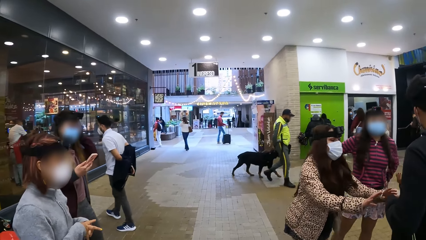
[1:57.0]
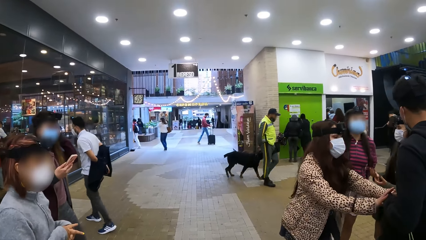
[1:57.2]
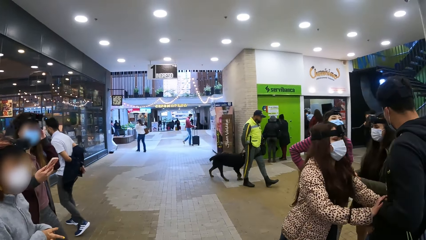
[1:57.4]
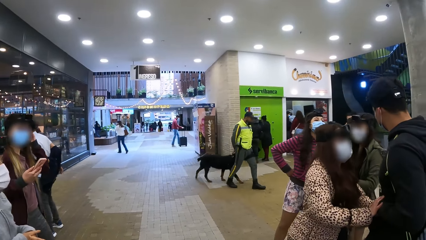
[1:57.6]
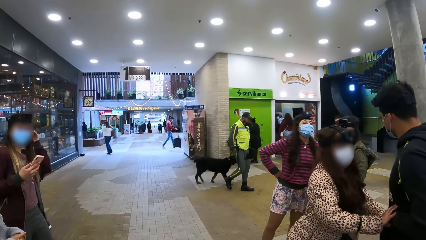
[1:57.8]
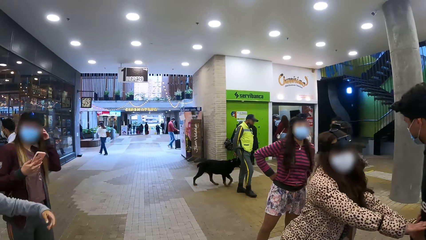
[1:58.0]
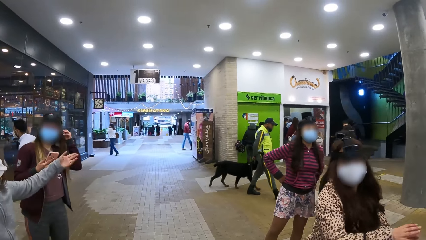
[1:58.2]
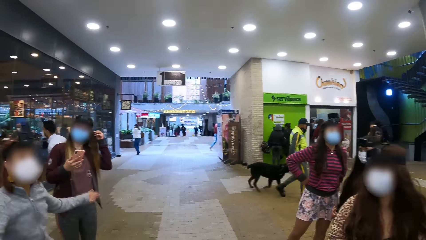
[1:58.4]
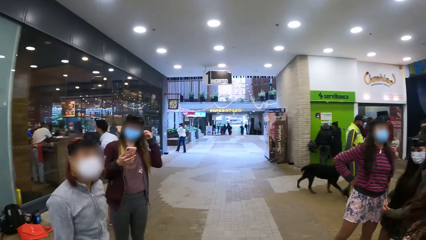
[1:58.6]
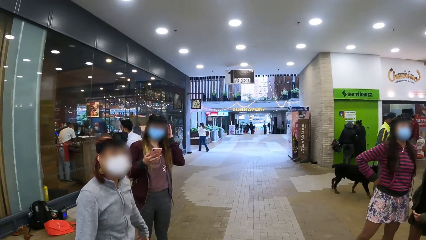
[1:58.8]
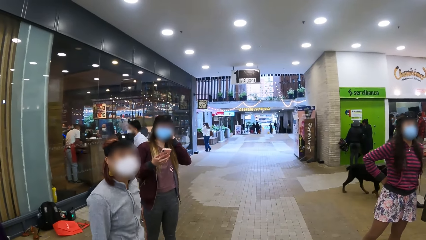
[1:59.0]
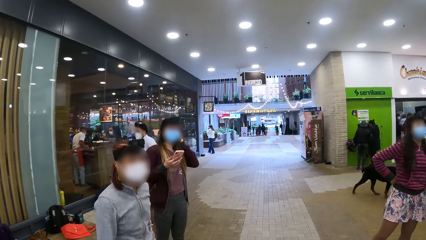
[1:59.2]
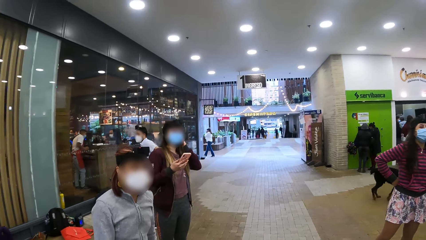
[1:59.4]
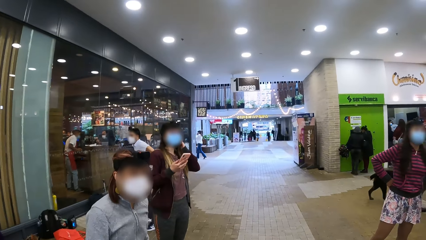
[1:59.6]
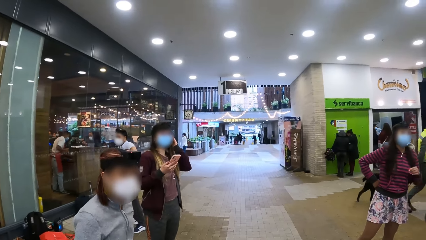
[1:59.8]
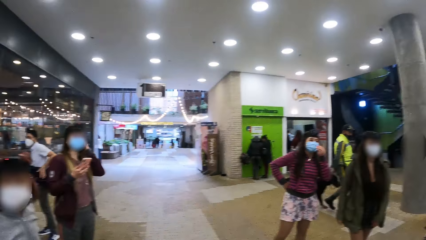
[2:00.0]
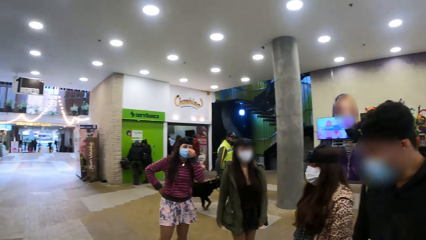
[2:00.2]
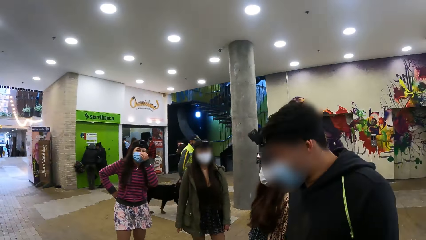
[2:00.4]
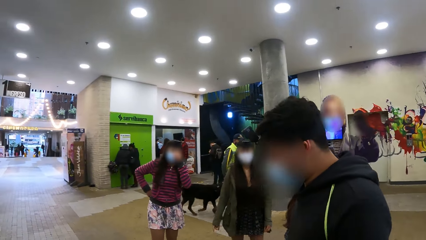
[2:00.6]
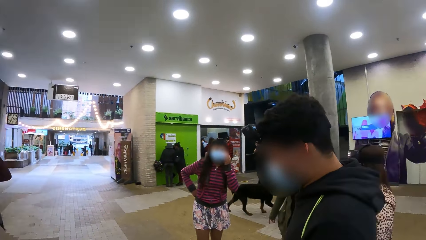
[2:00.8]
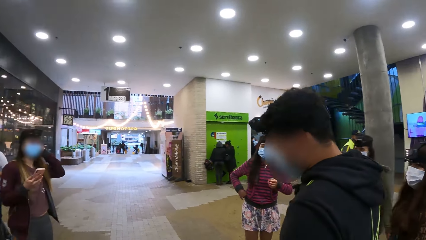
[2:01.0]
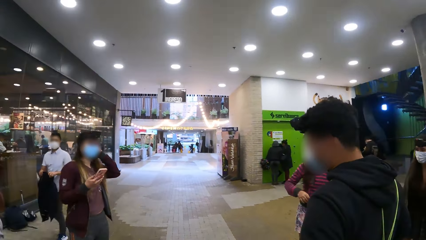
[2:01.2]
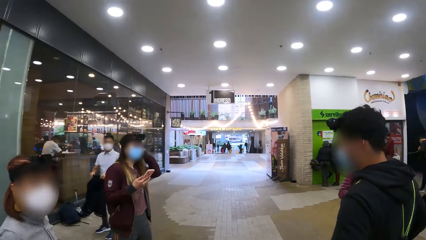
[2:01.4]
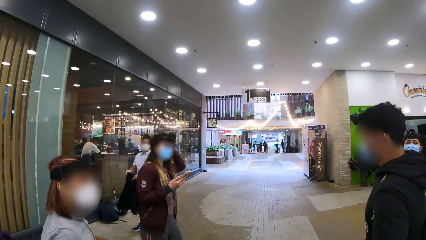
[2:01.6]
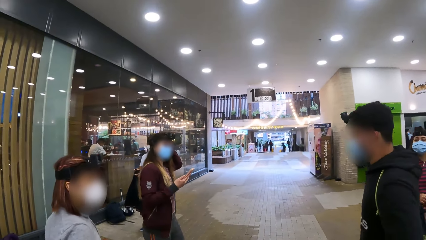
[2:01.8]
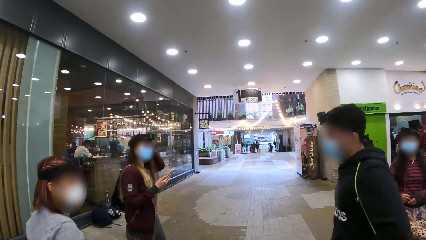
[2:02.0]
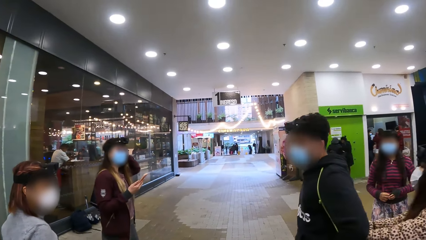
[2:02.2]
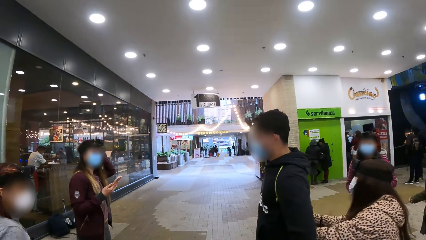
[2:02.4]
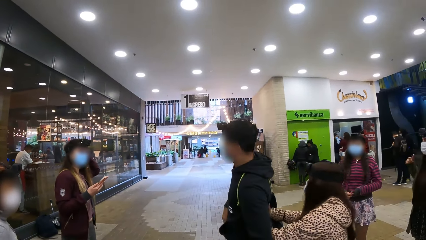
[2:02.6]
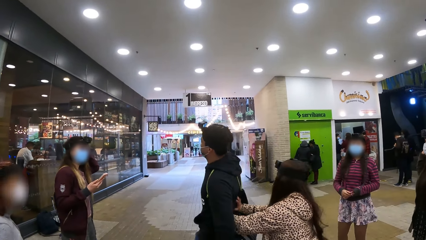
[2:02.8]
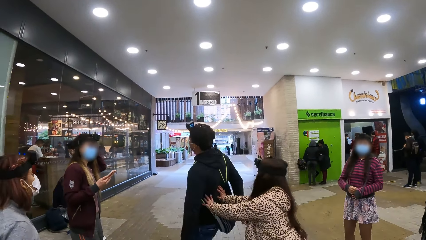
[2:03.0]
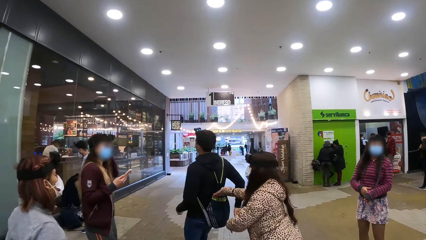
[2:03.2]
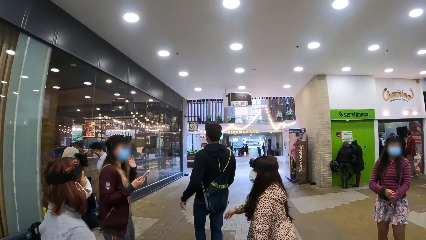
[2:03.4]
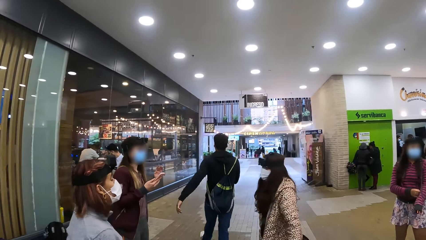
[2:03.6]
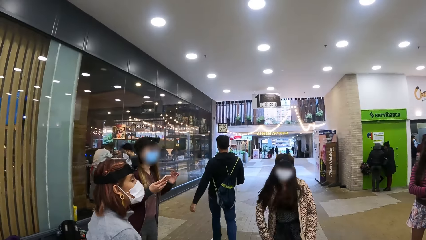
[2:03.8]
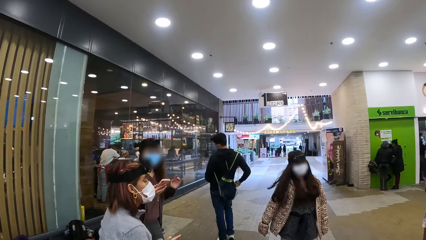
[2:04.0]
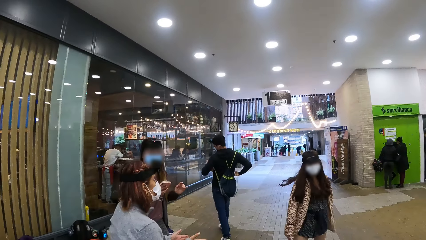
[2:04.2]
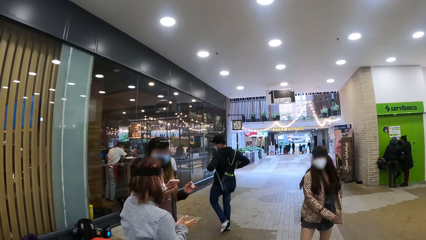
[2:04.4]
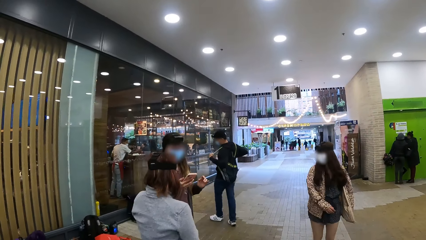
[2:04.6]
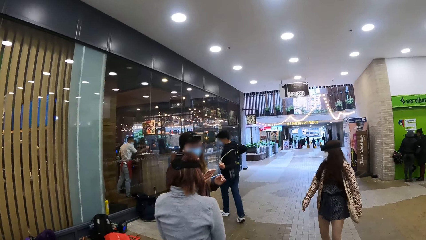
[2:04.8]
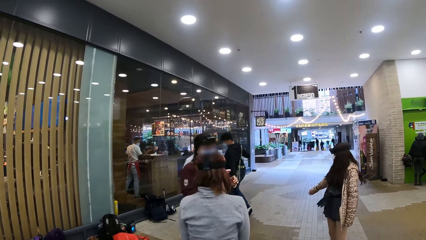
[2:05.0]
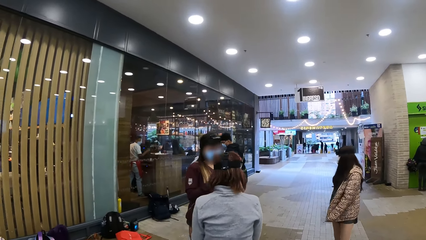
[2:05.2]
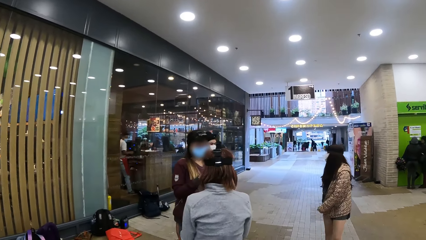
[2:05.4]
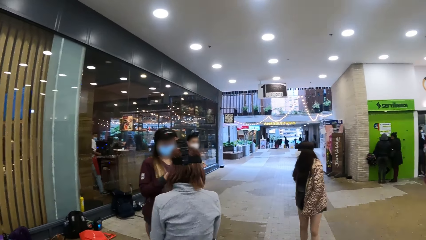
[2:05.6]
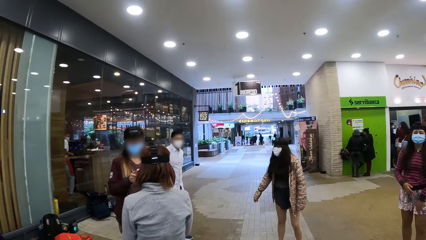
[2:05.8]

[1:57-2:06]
A woman pushes another person. The camera wearer looks around.

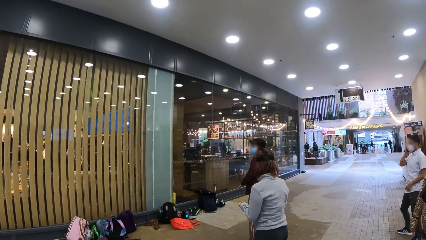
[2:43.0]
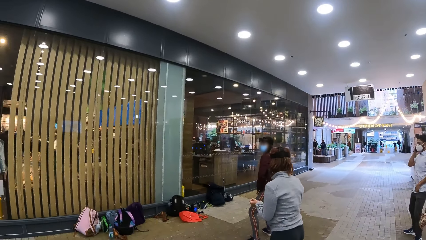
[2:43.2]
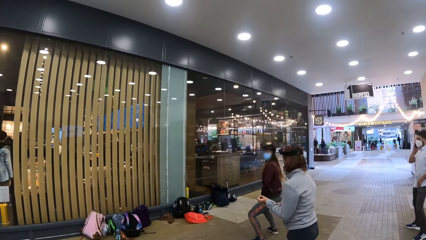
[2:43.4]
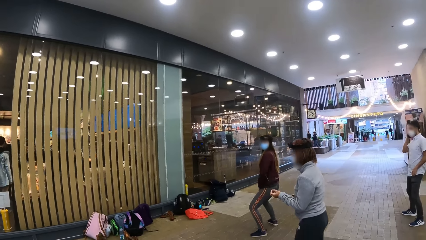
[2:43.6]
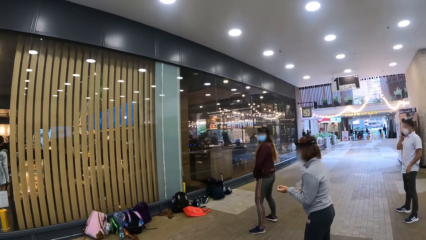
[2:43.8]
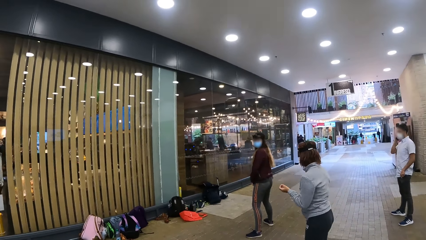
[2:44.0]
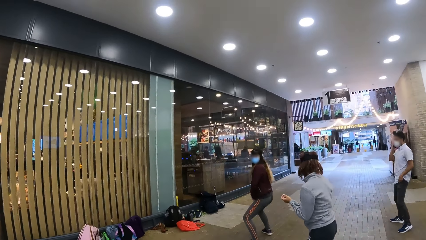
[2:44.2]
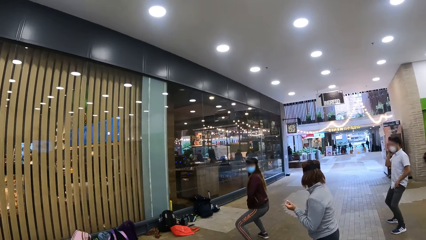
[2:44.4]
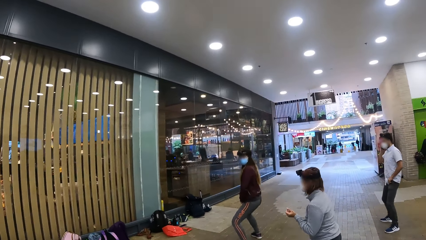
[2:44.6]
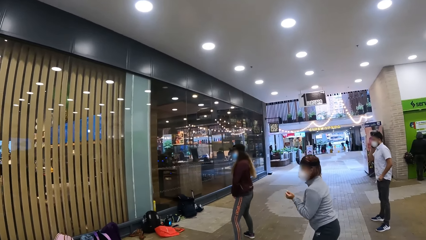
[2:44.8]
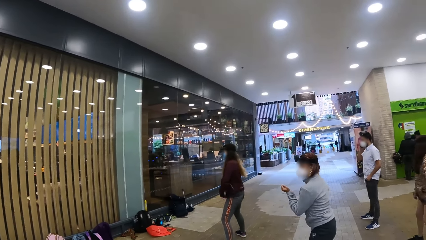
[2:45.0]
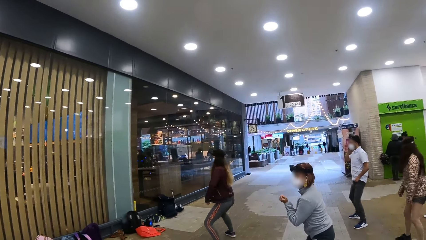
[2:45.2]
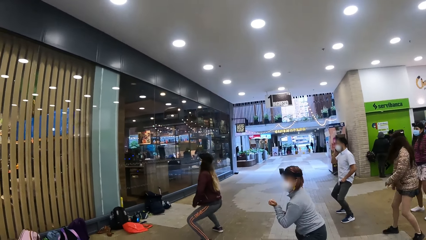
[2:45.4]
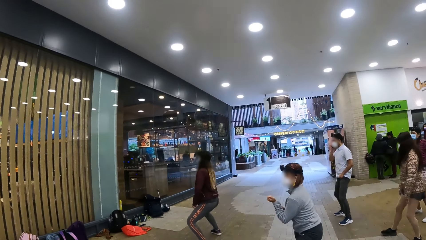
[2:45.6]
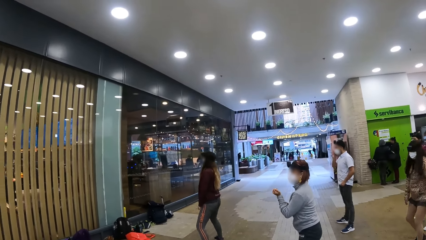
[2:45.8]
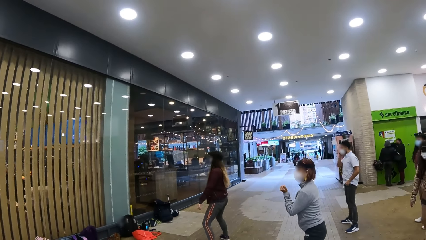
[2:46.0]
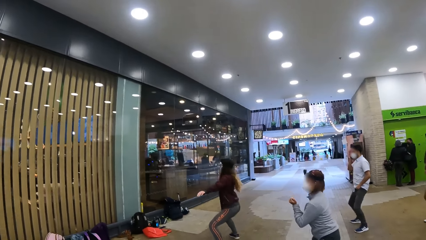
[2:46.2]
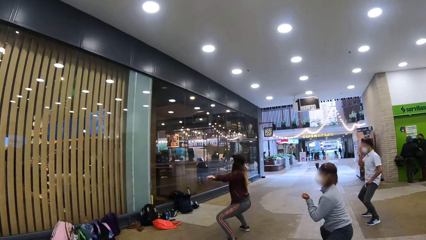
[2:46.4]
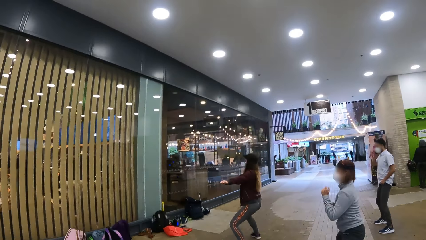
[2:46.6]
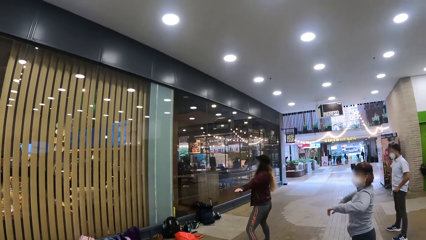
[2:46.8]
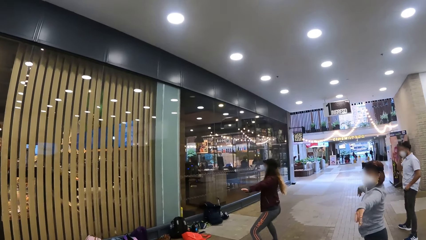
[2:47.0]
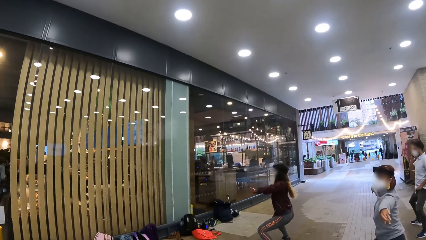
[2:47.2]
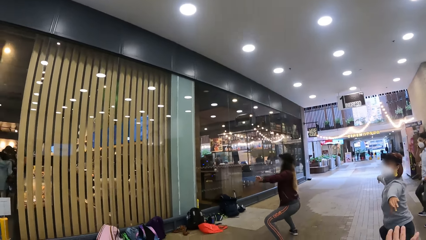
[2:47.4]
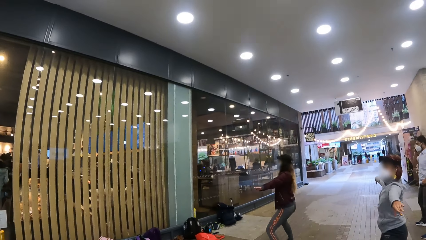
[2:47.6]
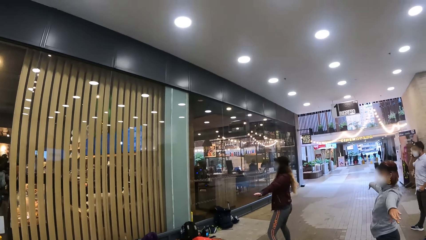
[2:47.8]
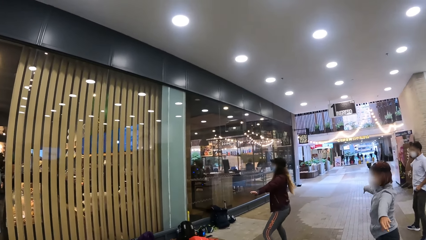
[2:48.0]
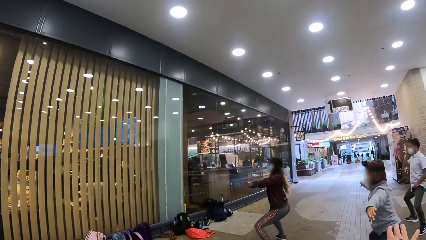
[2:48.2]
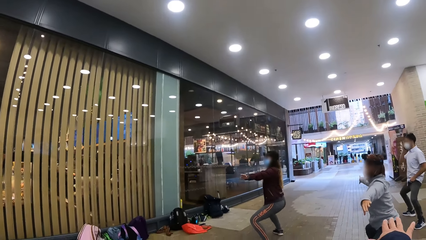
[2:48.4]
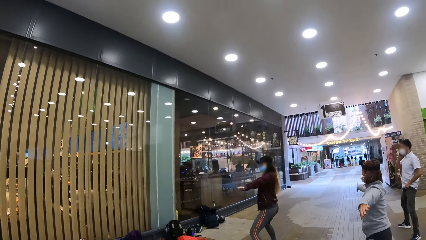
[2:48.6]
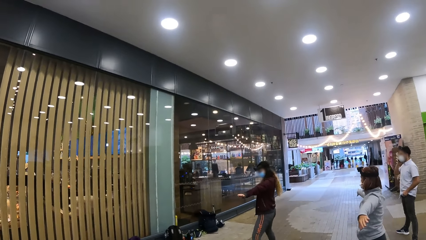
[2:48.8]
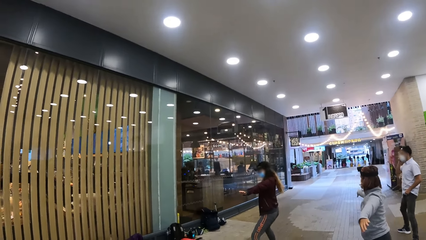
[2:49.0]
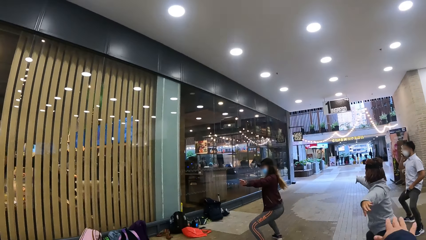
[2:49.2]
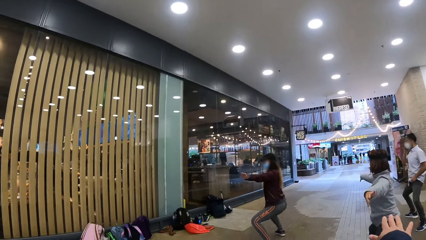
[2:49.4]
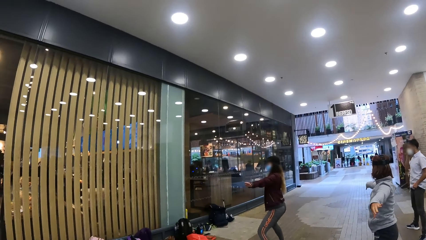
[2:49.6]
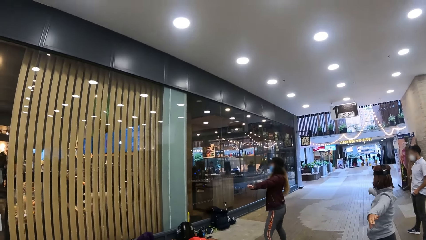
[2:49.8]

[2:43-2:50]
A woman moves her body with another person.
